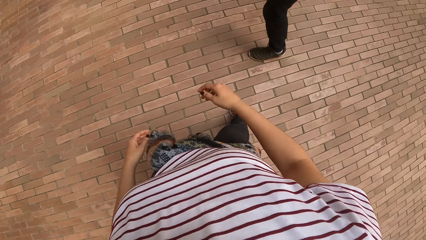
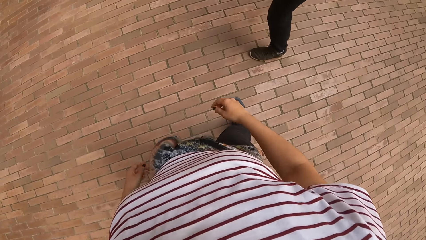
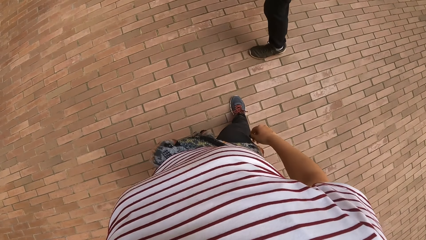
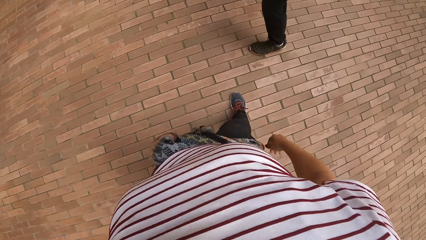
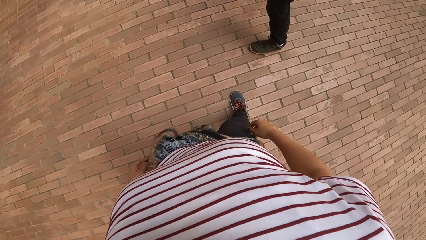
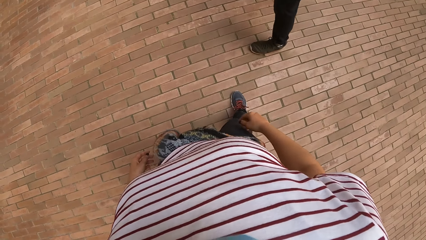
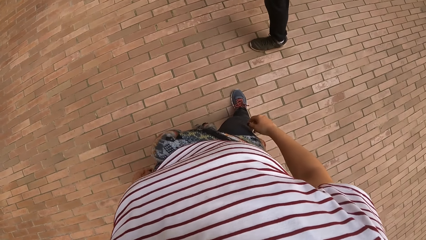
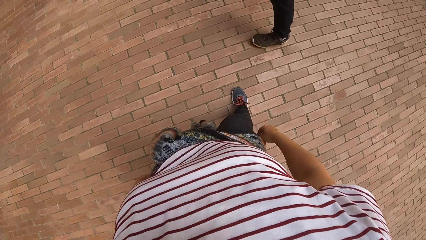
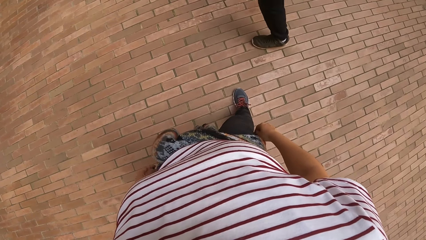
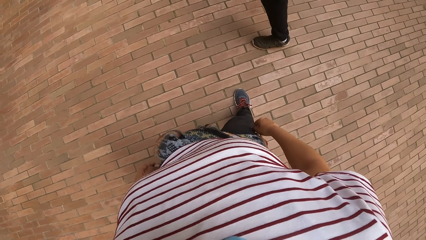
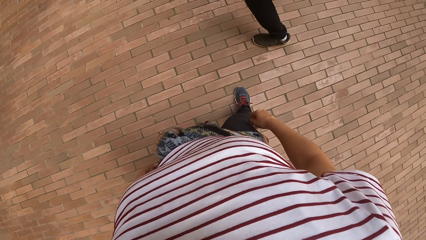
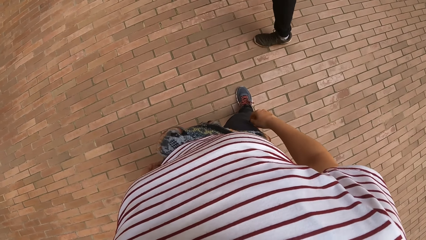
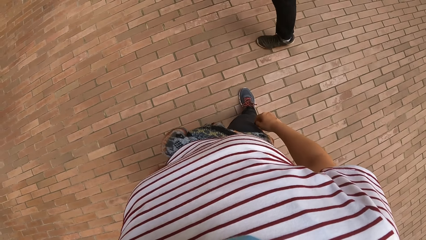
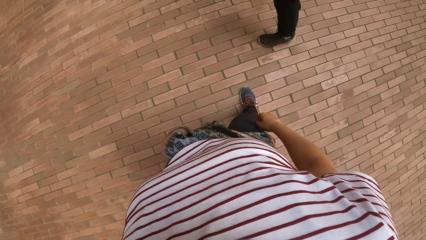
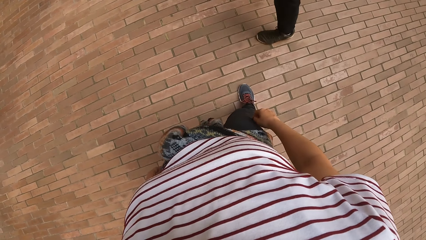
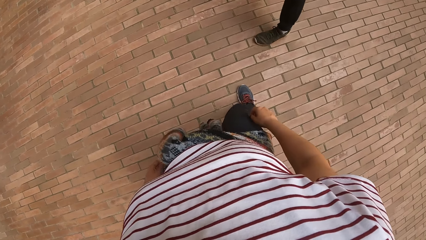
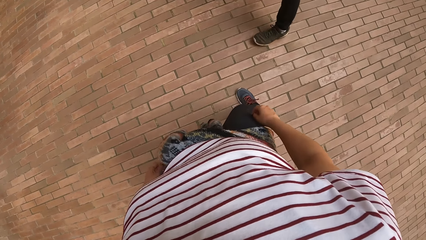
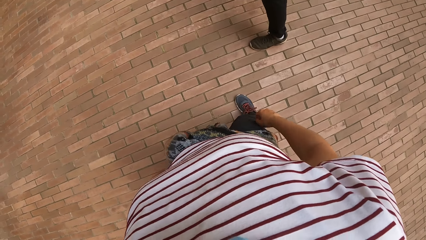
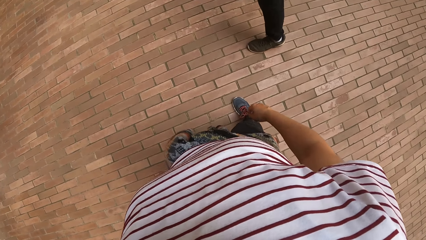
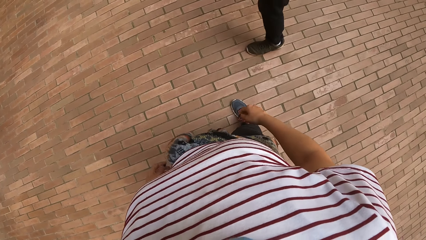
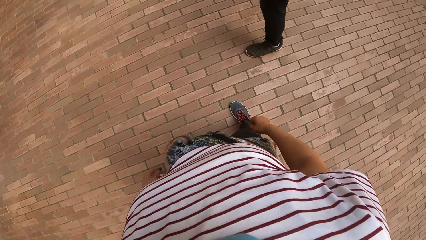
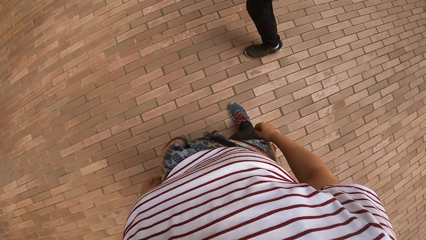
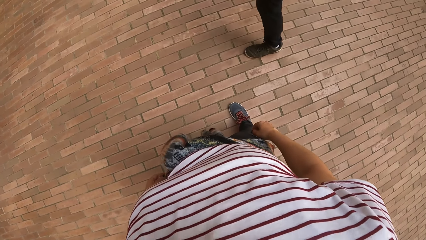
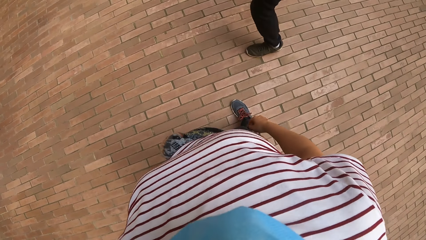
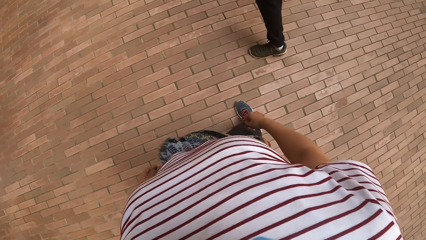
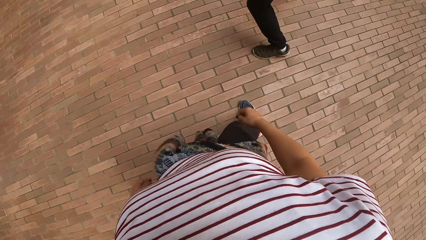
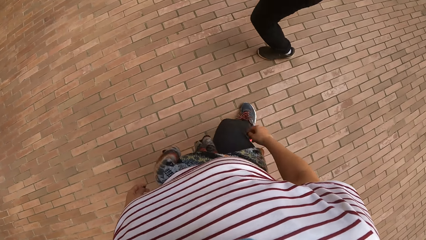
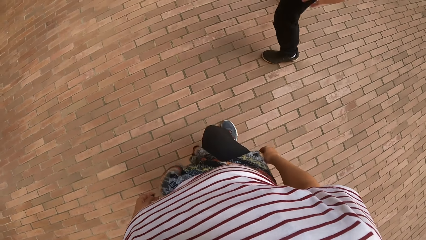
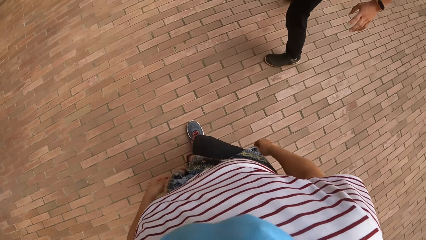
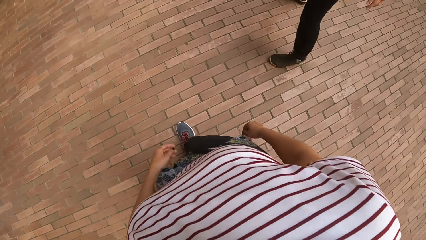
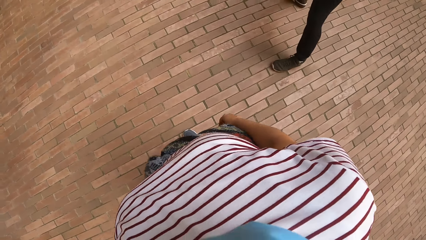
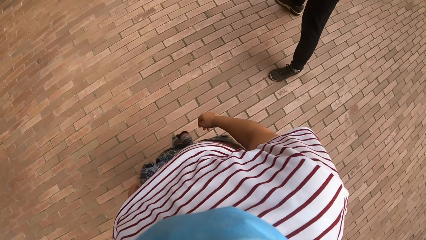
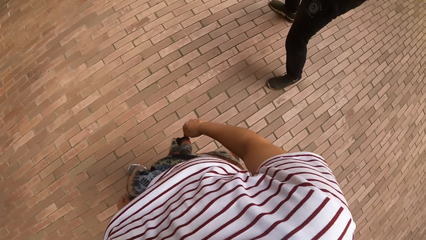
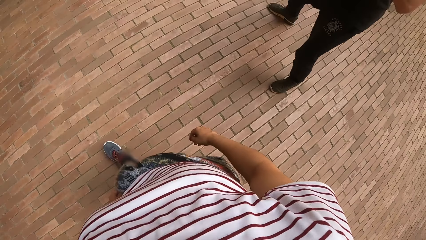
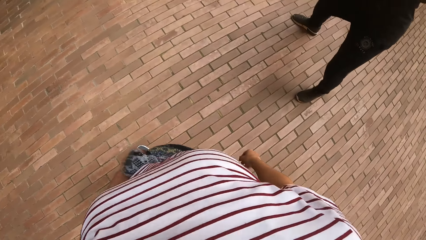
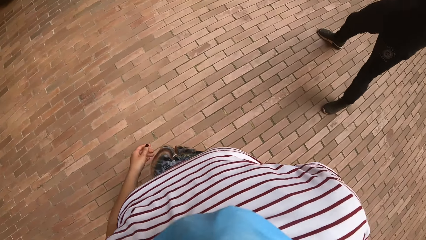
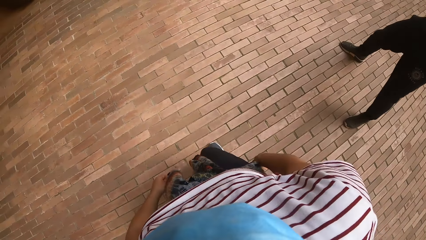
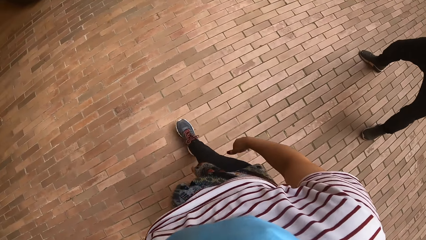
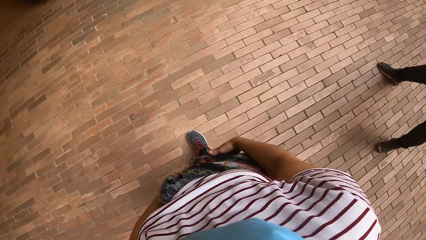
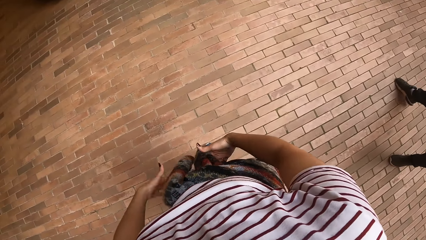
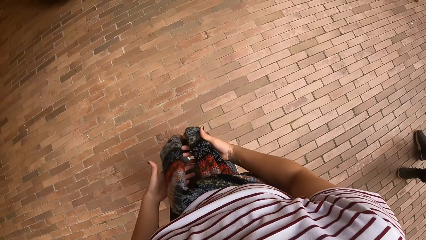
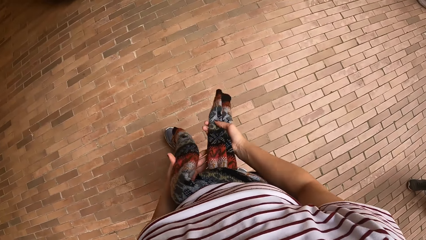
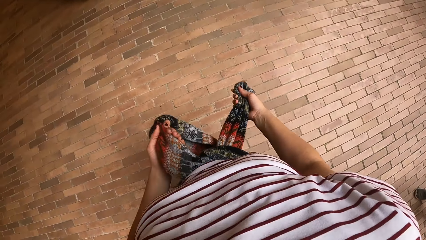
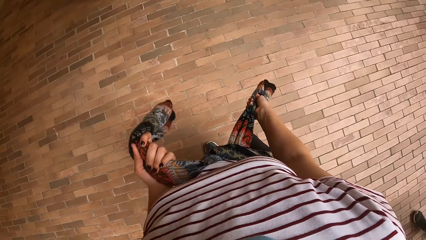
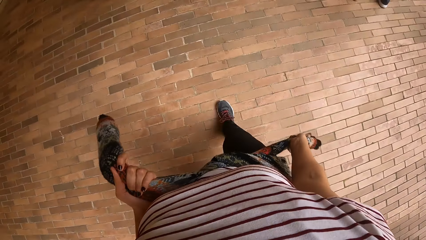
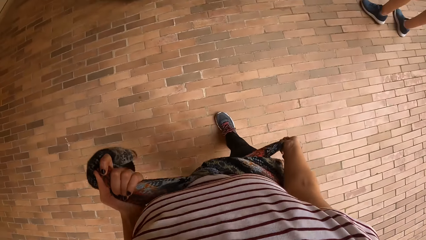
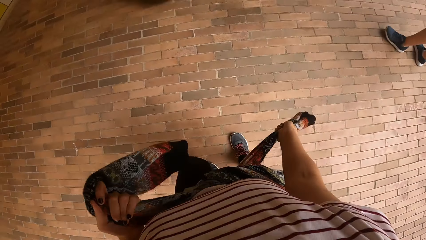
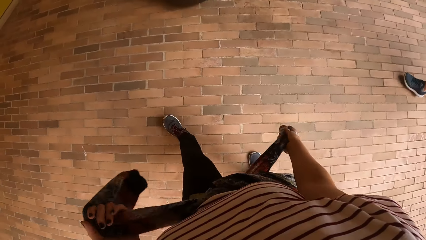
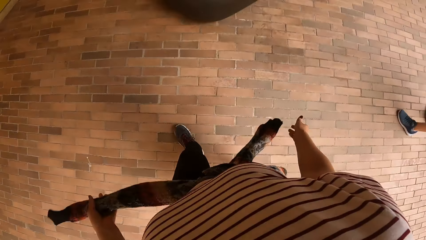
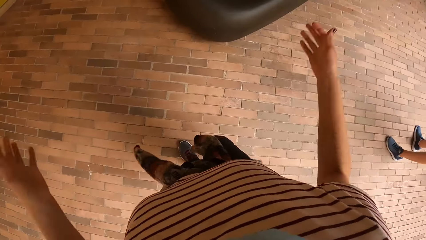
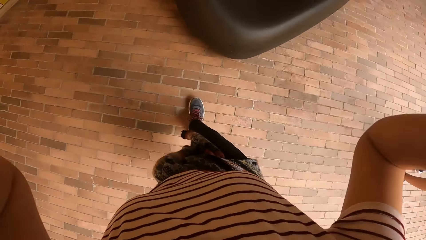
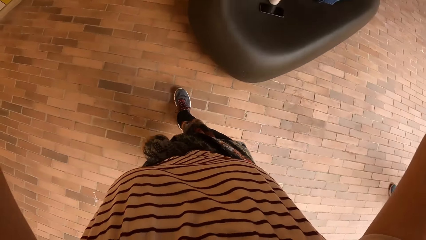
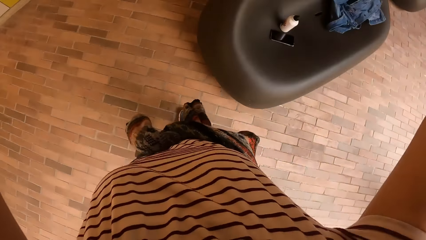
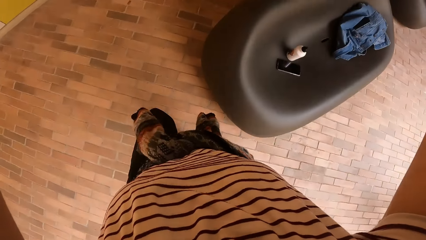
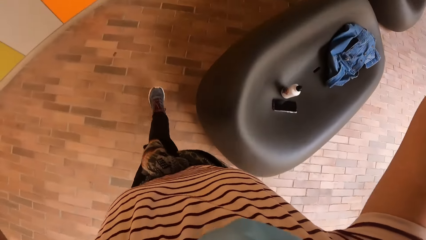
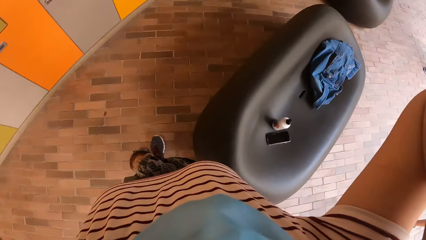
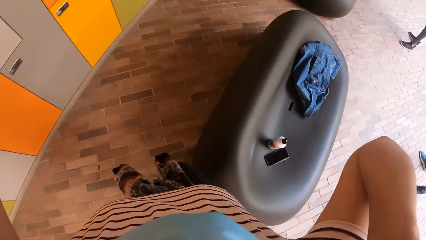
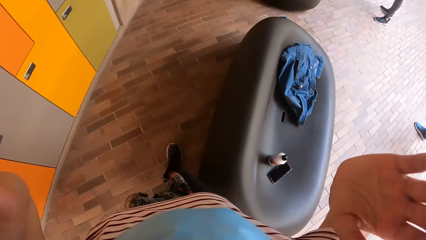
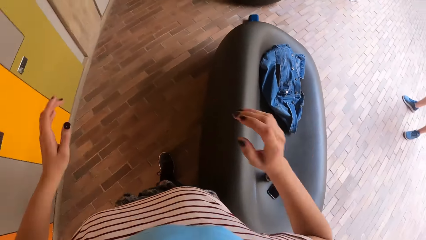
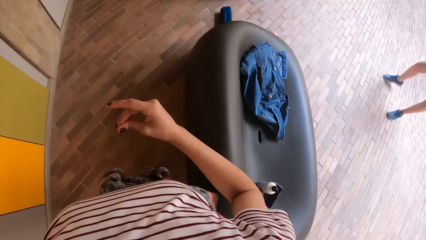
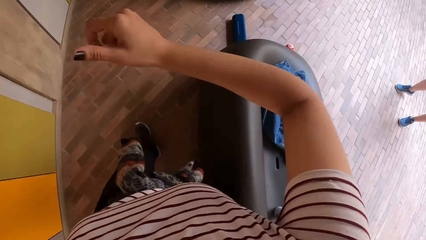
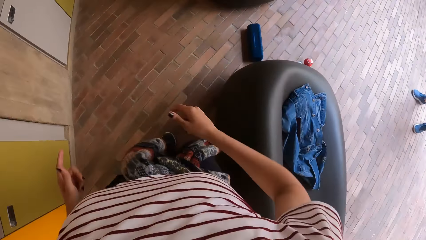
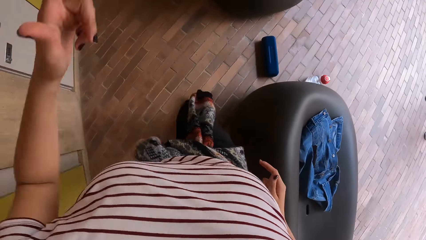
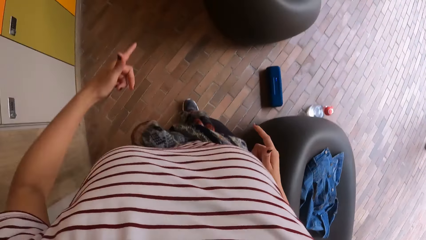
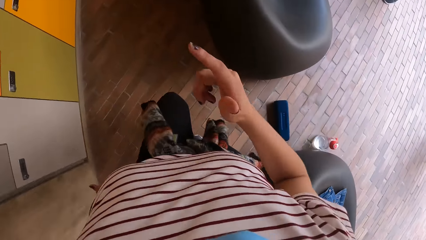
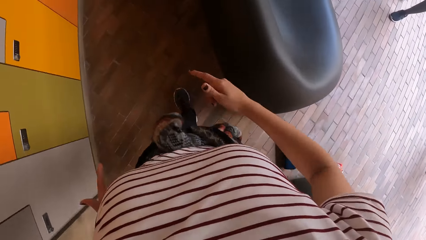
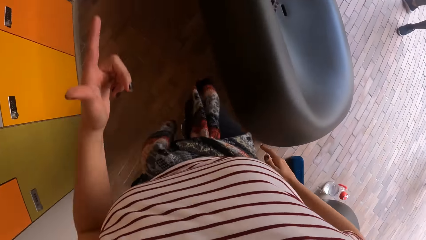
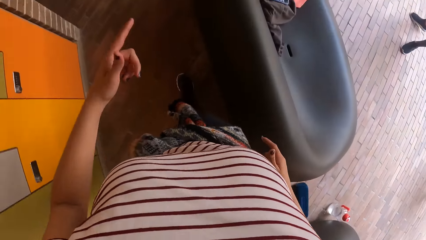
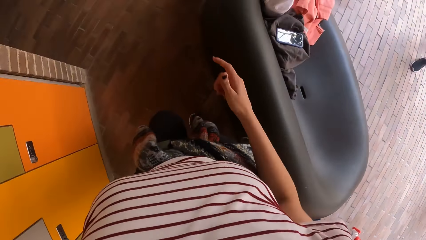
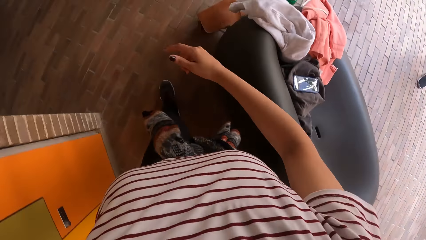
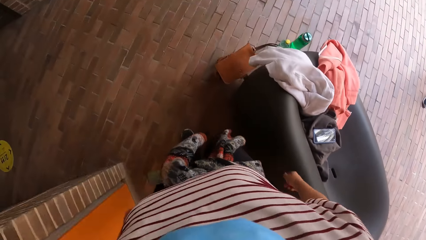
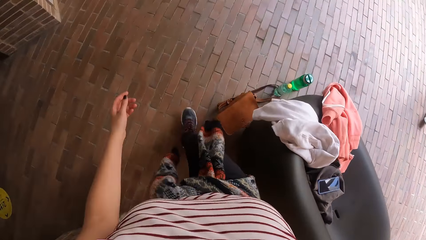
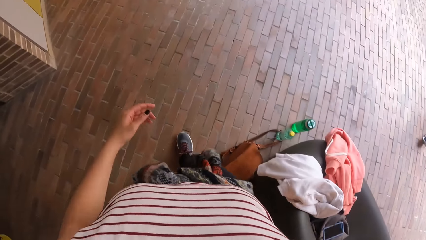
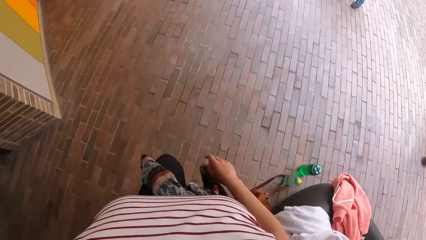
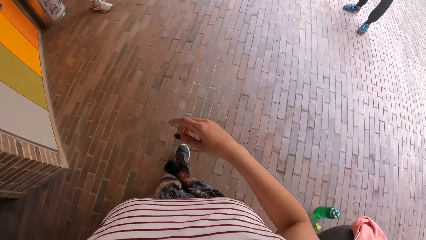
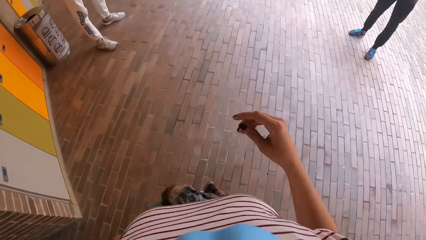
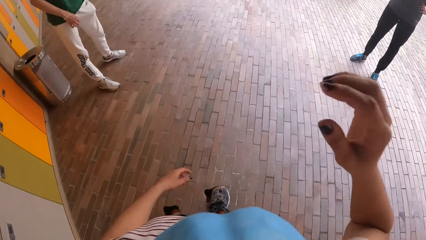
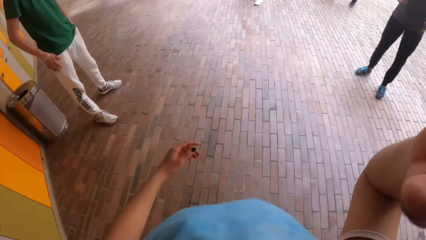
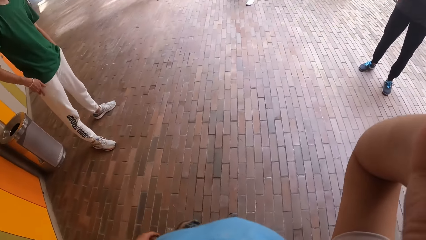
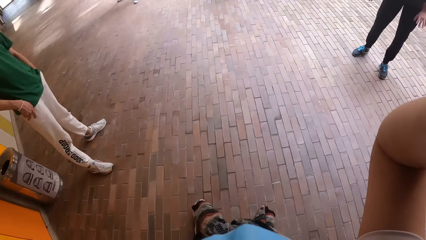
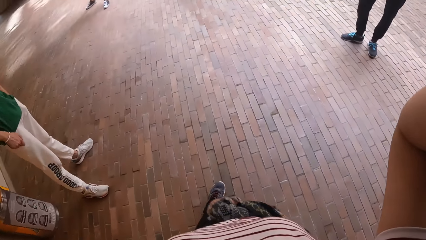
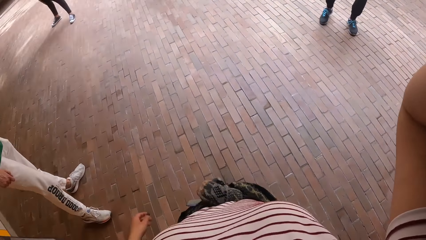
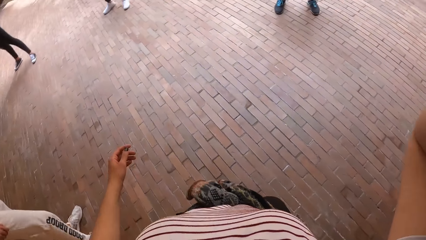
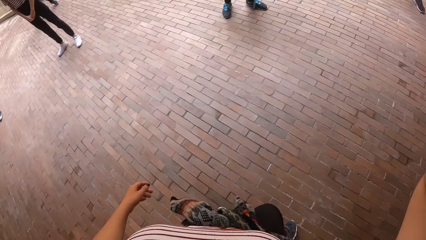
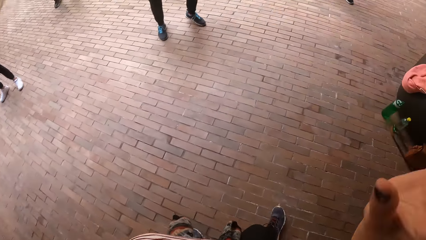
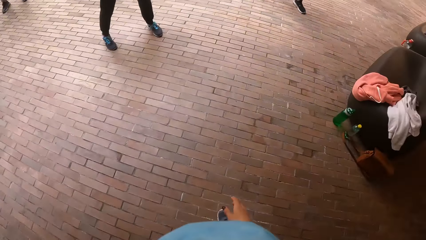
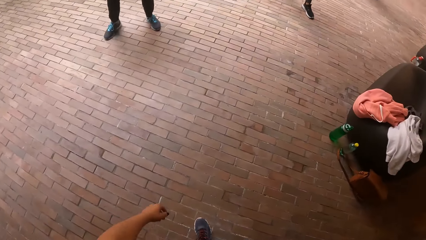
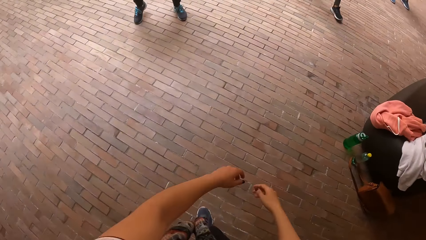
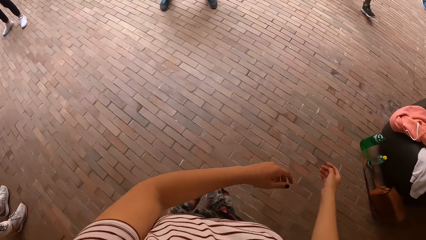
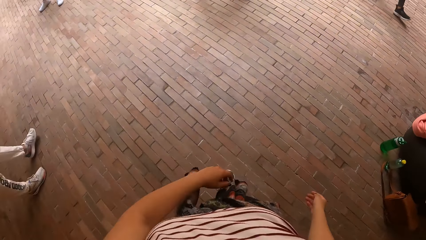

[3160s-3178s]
The camera wearer walks around the house. She fastens a cardigan on her waist with both hands. She touches her face with both hands. She dances. She touches her face with her right hand. She adjusts the camera.
